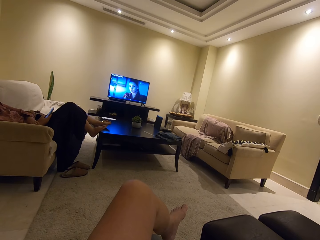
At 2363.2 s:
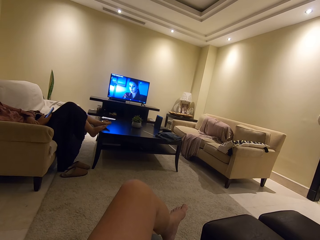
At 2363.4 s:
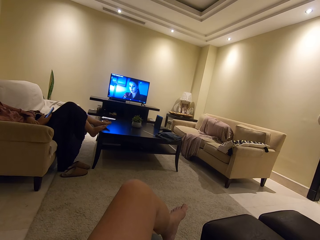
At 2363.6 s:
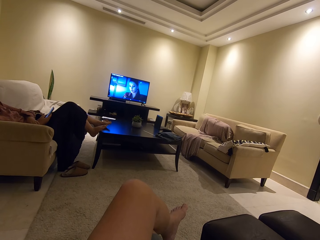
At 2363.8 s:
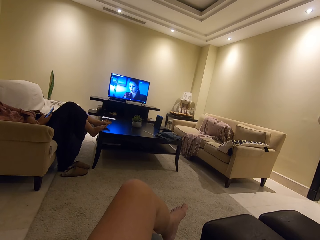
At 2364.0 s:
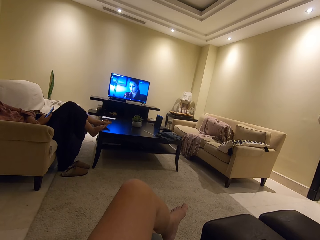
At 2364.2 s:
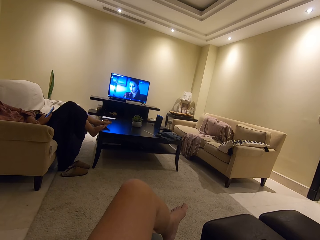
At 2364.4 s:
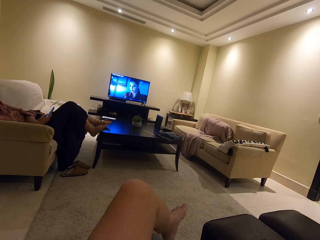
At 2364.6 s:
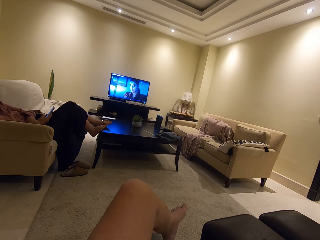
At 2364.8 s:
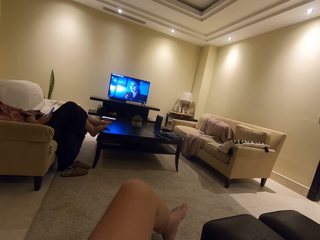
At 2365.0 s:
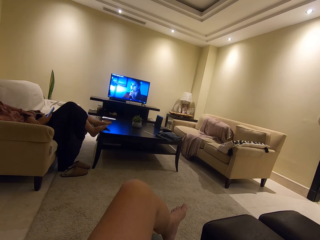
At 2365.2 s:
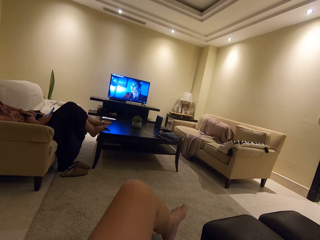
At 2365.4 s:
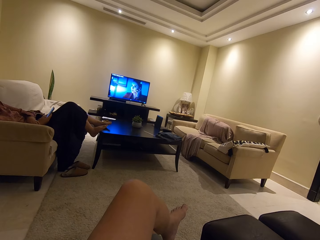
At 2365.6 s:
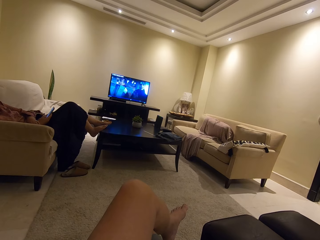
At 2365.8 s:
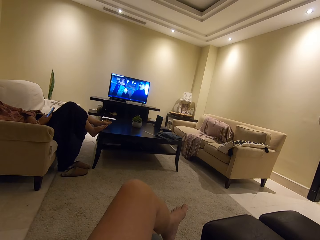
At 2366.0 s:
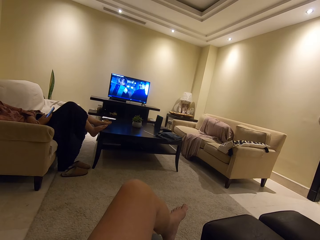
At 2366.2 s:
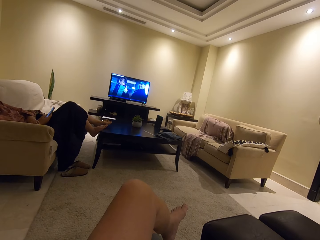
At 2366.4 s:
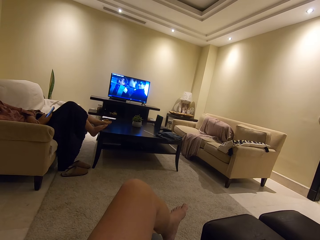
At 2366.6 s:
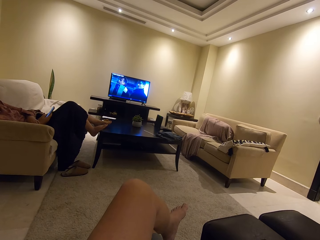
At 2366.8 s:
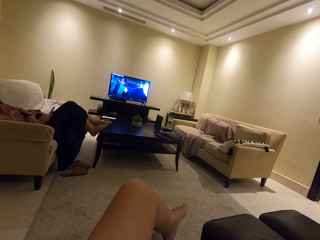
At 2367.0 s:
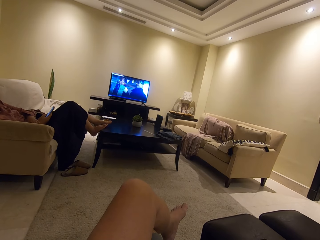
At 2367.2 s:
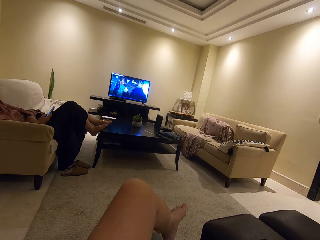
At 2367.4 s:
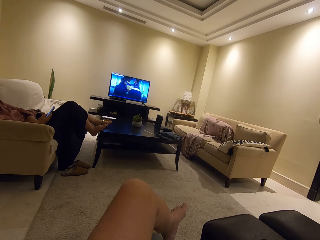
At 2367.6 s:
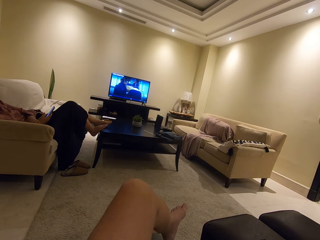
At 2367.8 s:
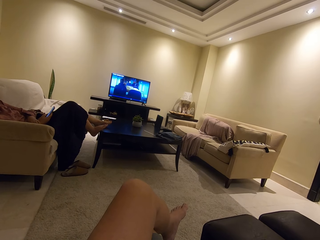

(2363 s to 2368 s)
The camera wearer watches the television.

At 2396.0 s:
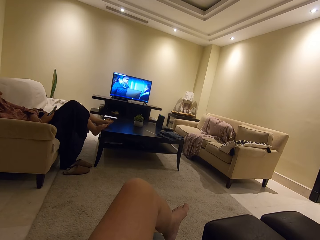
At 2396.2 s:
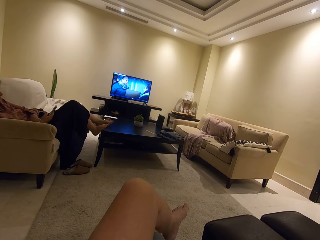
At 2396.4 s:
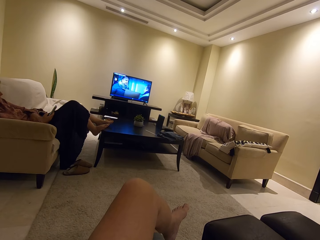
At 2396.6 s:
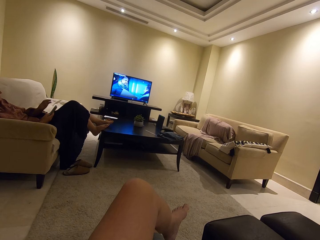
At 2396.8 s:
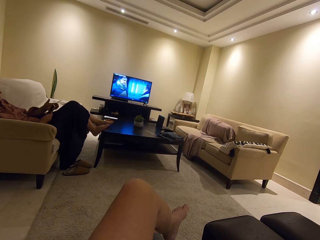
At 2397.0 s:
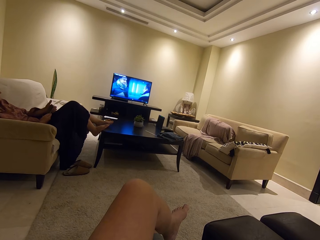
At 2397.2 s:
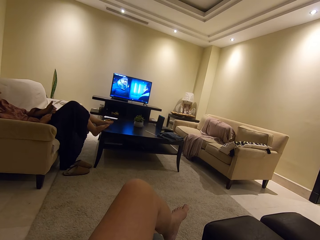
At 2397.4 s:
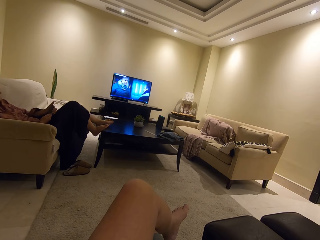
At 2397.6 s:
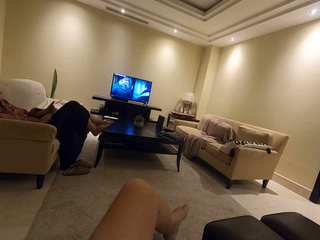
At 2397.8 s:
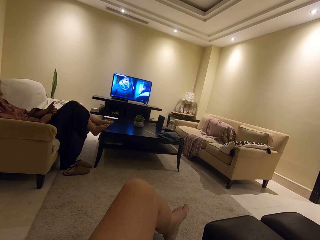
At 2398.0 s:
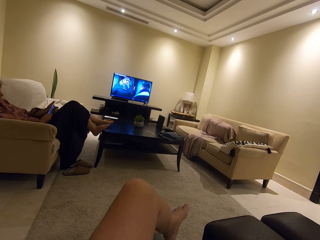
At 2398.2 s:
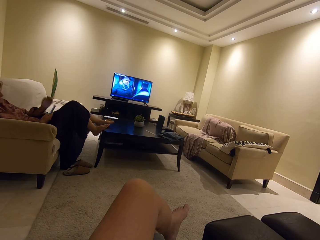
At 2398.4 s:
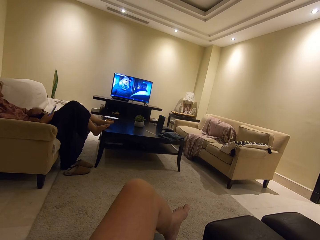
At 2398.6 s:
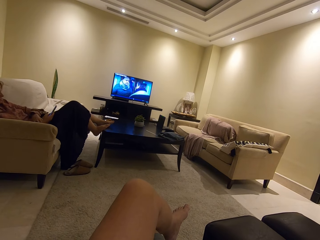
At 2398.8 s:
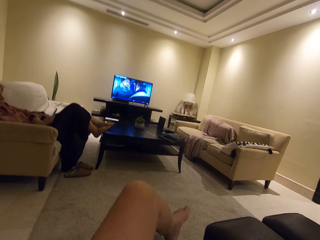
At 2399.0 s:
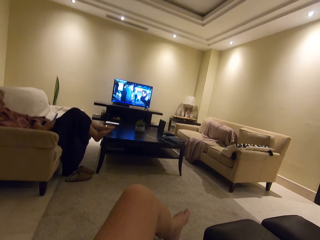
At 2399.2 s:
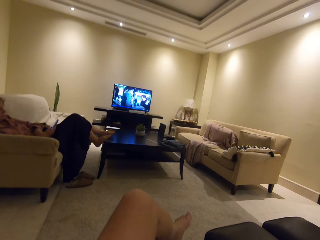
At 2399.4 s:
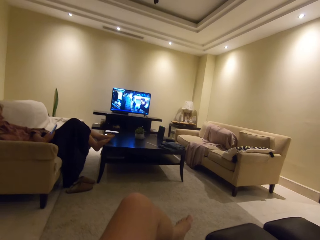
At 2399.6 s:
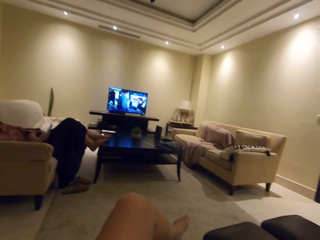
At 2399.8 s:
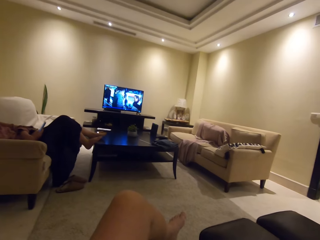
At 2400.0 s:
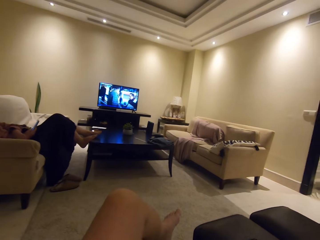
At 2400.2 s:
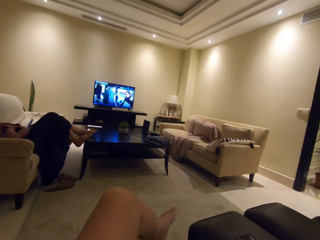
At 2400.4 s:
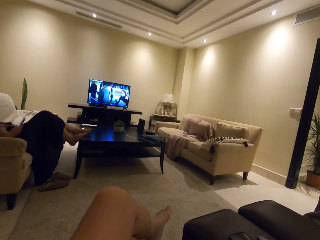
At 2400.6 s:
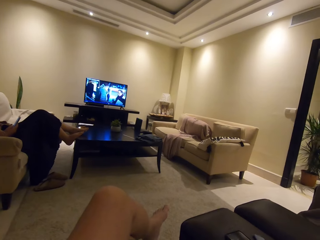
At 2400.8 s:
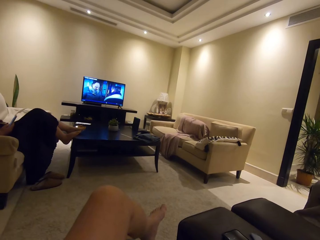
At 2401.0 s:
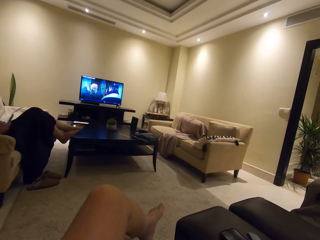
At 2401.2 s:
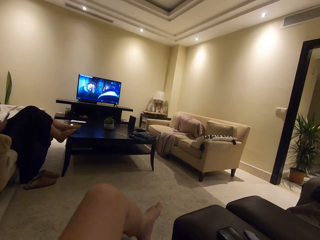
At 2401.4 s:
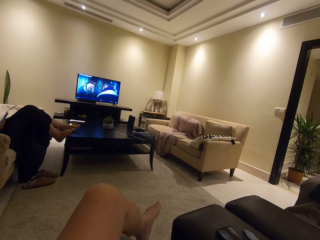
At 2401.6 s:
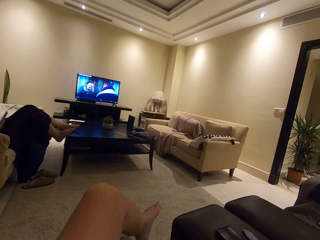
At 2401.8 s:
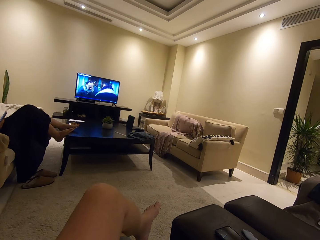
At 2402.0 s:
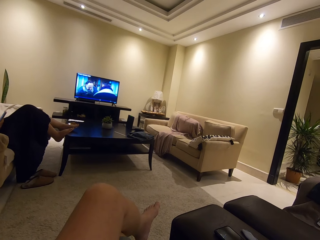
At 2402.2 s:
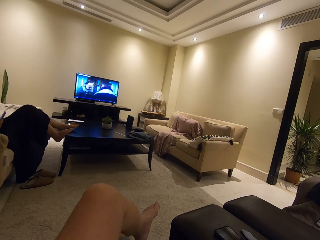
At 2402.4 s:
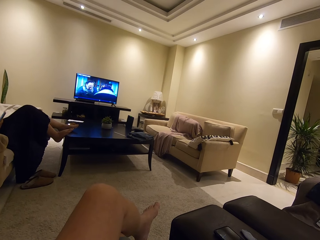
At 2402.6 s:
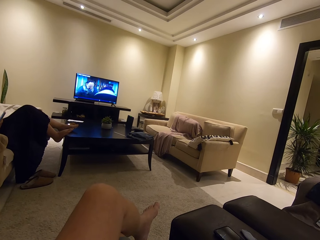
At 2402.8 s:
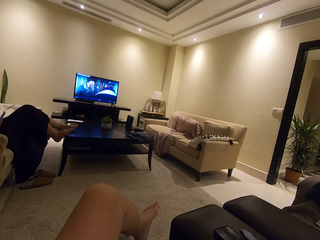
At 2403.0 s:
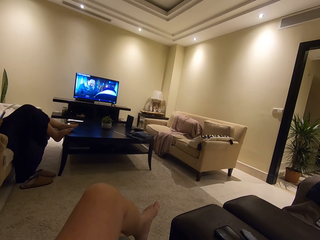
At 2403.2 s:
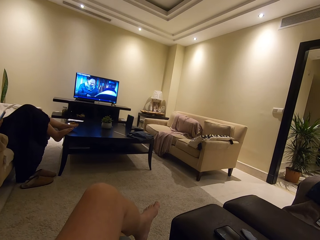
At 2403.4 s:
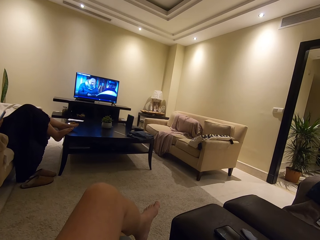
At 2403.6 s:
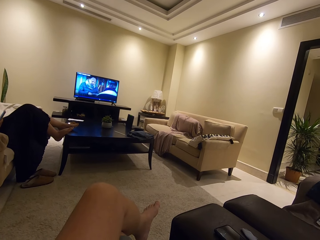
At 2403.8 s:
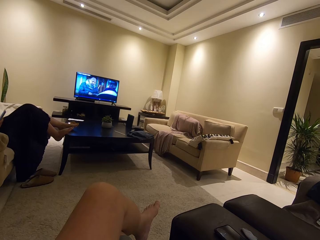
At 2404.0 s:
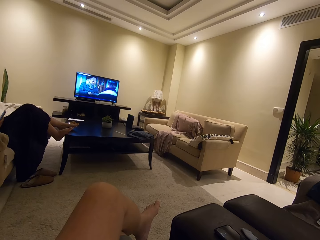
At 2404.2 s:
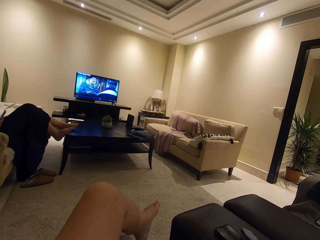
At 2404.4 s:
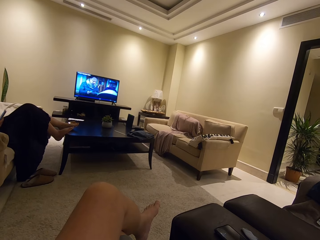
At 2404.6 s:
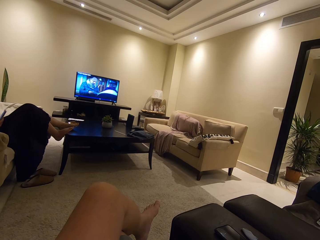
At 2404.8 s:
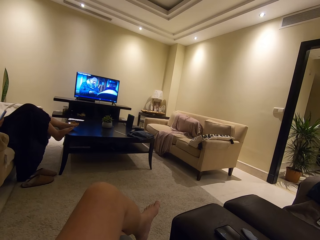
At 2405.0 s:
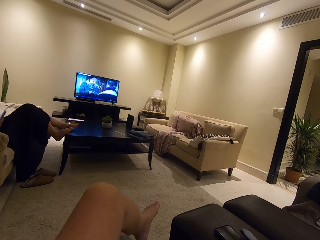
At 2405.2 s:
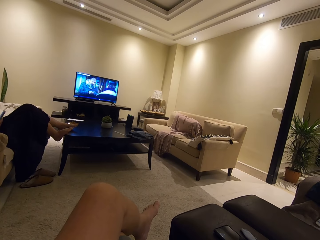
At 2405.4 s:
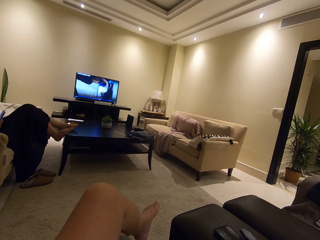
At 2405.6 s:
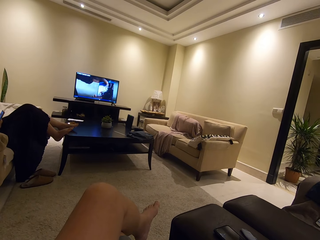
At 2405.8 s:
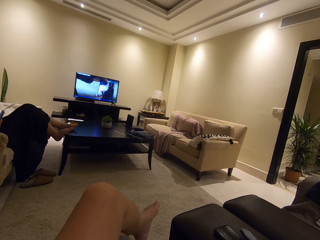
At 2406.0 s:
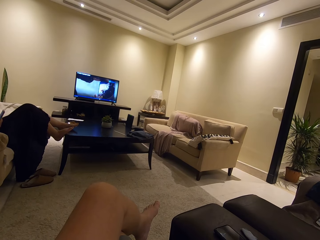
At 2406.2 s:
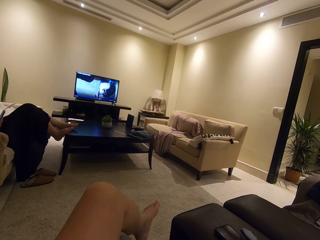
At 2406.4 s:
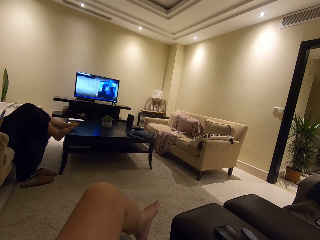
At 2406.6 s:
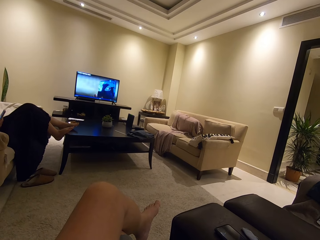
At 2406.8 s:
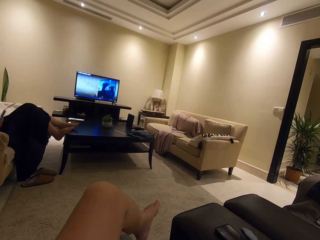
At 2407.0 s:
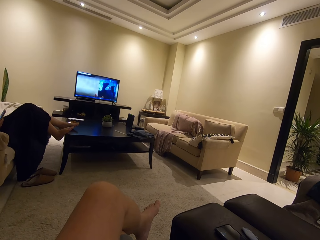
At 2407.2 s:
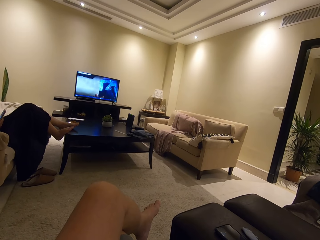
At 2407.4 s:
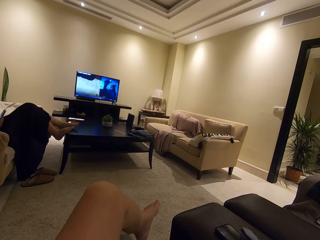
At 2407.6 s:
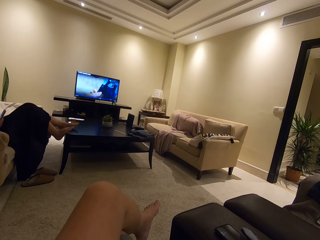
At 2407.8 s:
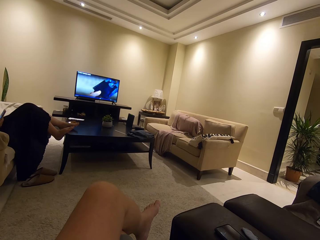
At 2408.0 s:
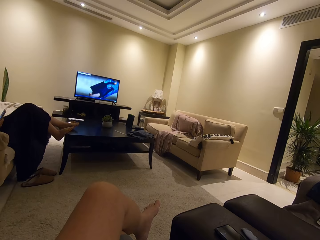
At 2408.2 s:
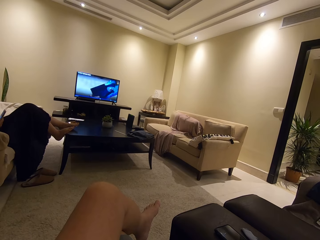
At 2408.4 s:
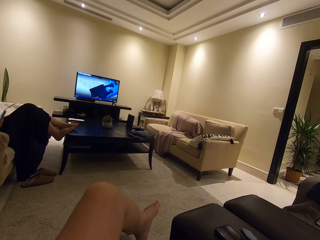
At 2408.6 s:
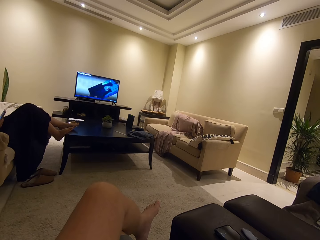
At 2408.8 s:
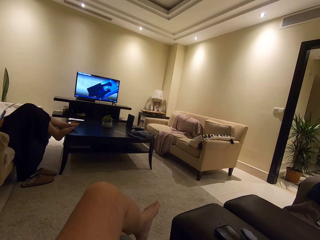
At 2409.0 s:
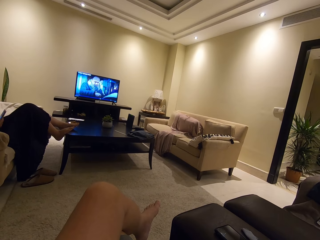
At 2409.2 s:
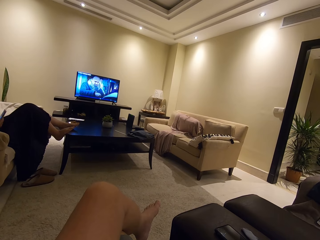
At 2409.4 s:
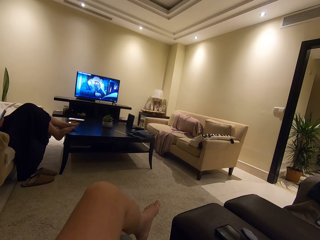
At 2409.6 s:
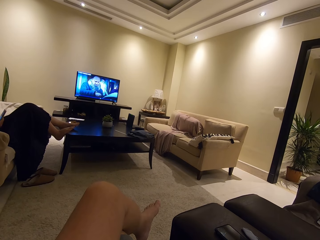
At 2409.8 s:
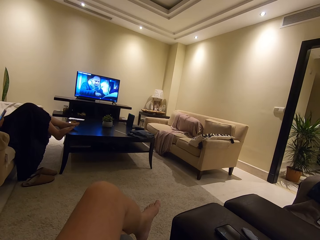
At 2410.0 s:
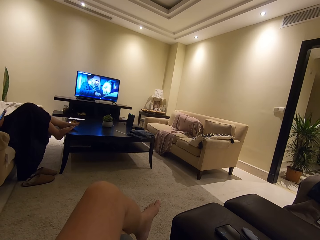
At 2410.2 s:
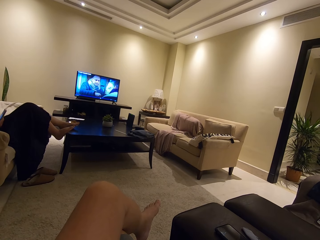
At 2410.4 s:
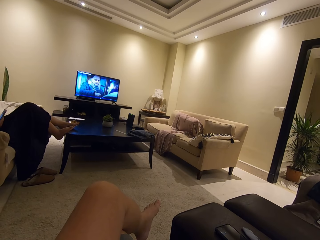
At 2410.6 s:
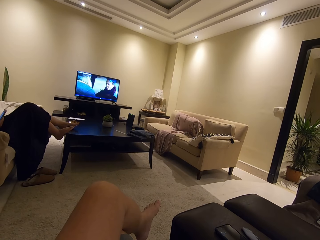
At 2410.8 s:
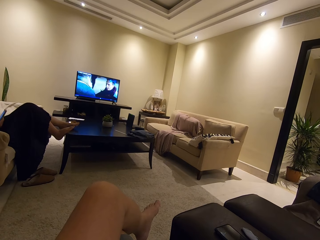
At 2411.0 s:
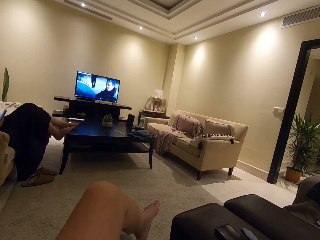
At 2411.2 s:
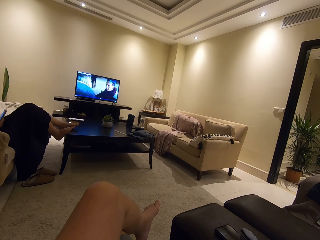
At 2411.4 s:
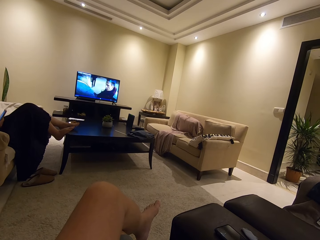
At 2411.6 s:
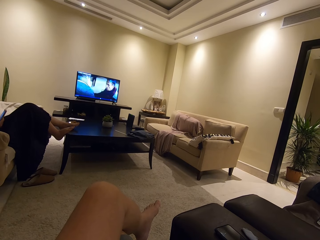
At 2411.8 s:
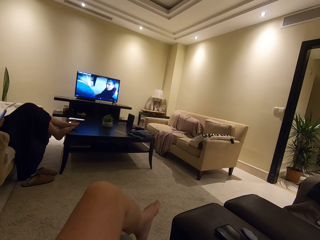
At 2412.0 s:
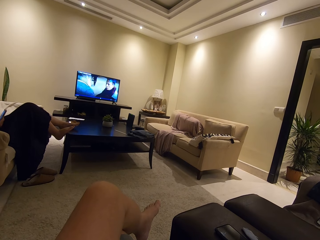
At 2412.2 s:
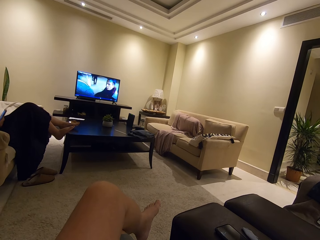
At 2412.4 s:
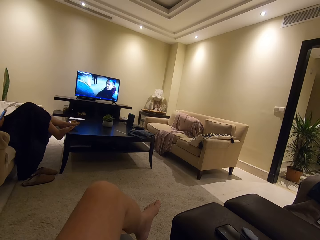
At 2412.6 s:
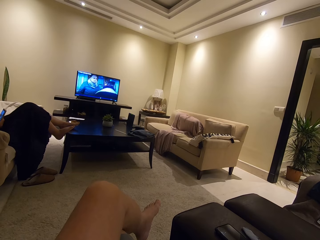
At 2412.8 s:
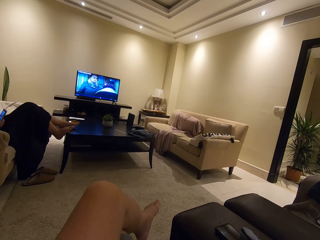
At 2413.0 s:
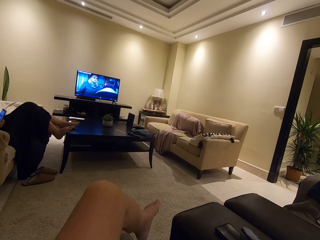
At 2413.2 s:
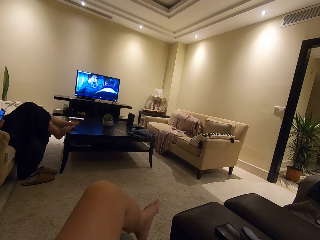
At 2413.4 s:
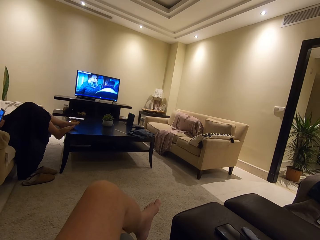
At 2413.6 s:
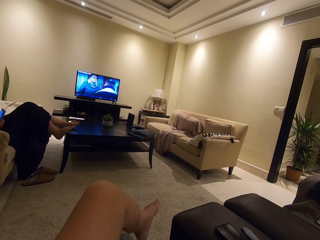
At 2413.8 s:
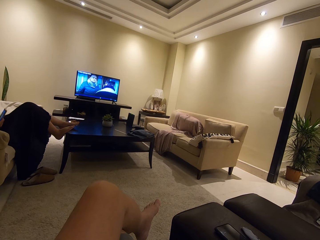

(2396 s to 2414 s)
A woman turns on the screen light. The camera wearer watches the television. The woman scrolls through the phone.
